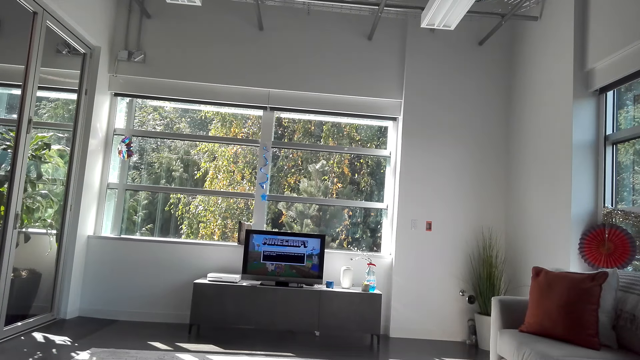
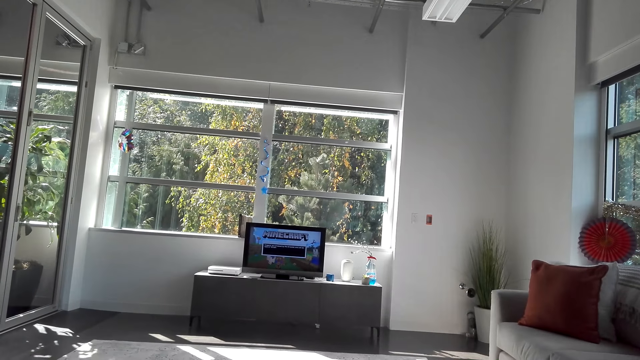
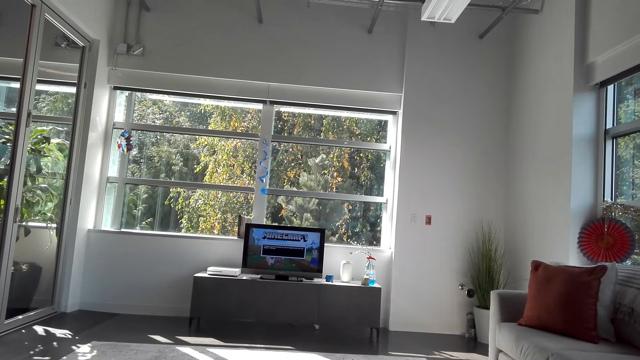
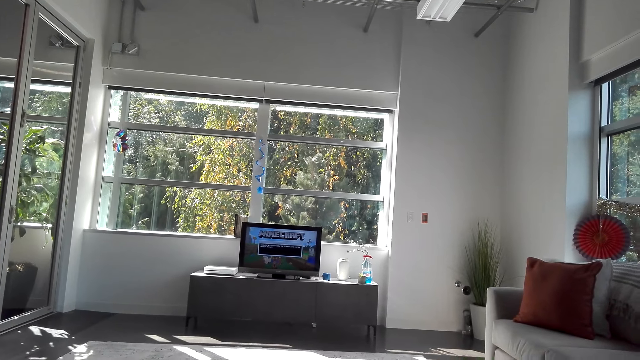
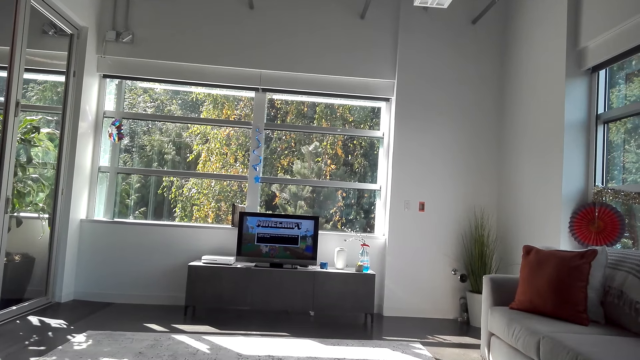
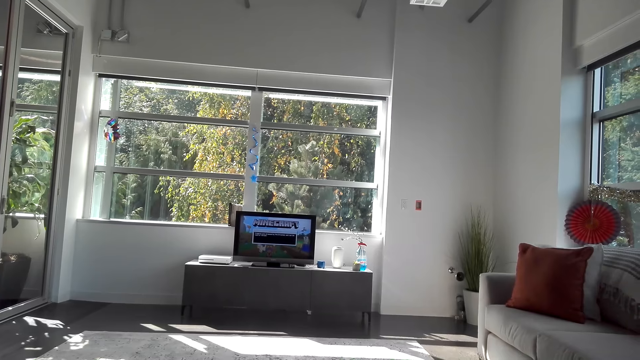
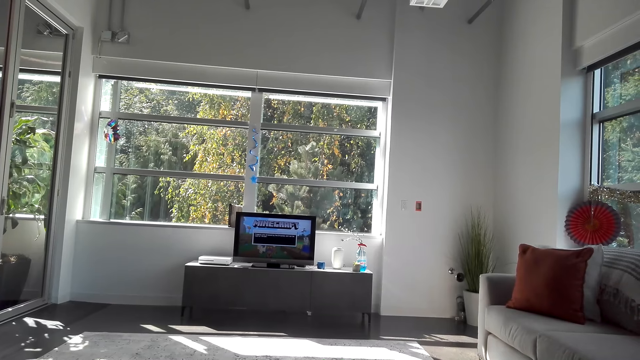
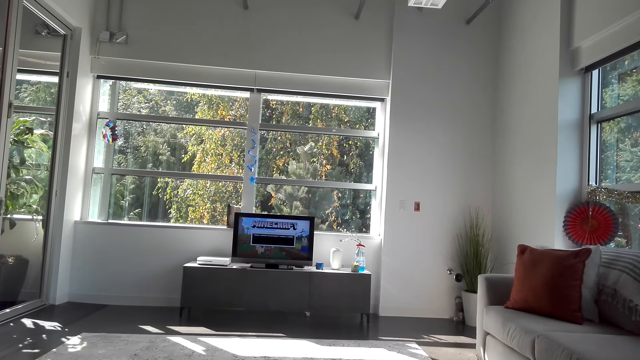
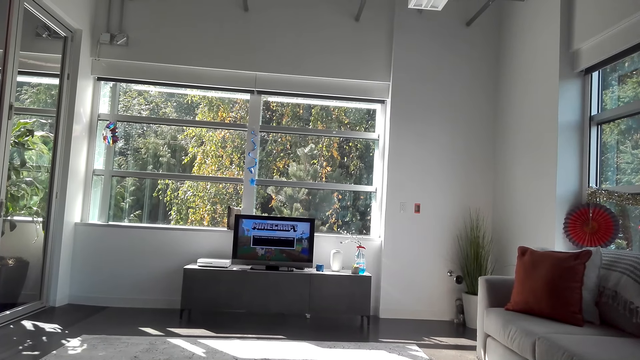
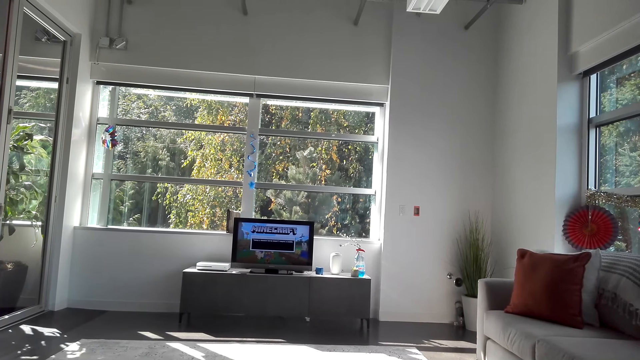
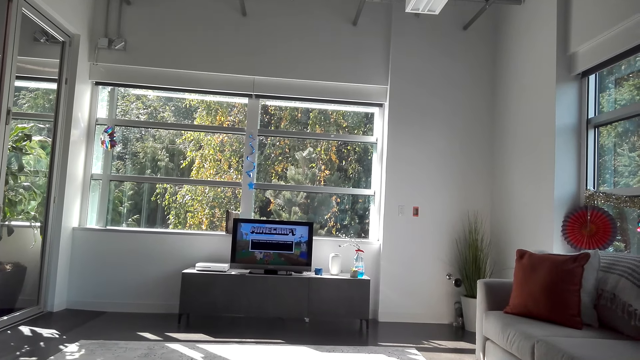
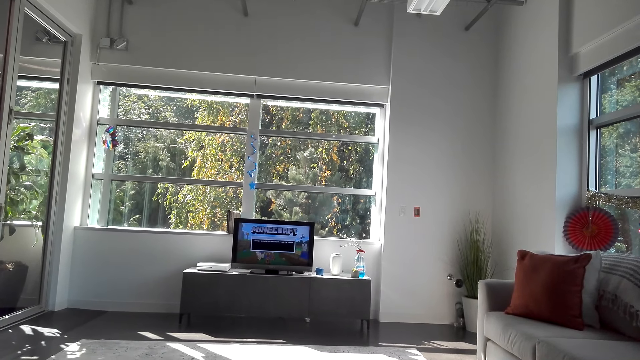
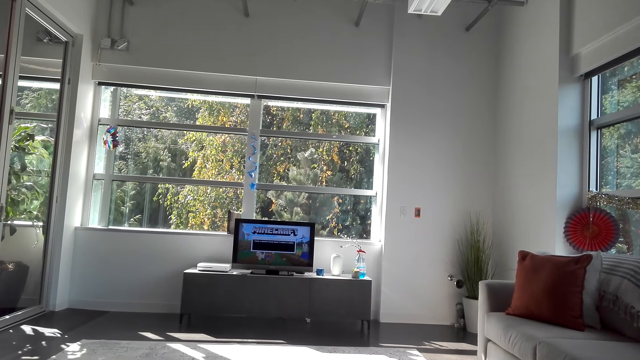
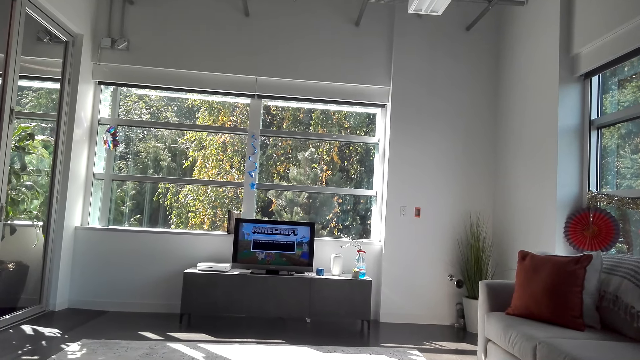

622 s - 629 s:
The camera wearer looks at the TV.

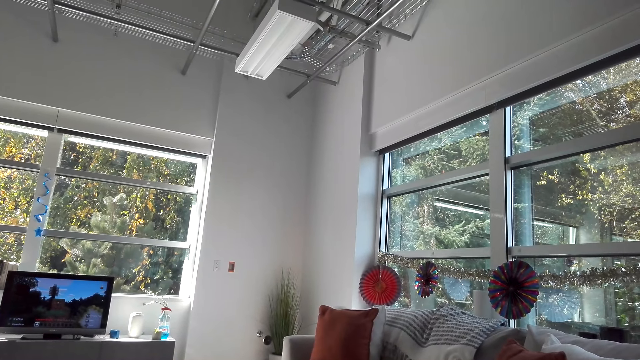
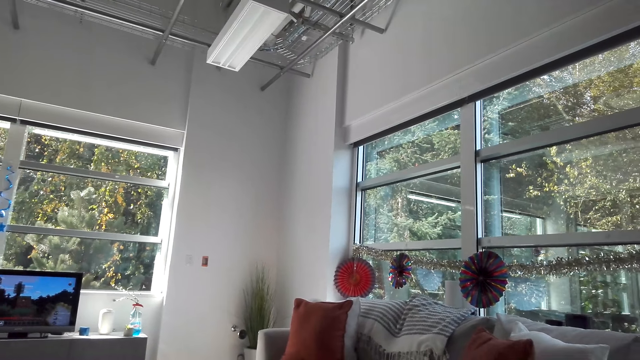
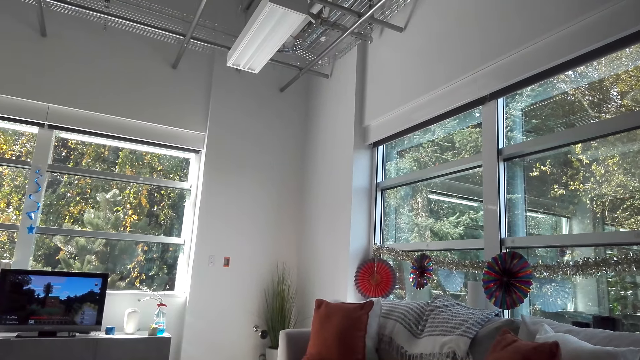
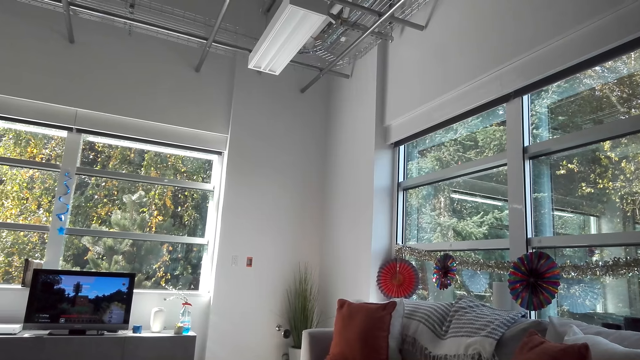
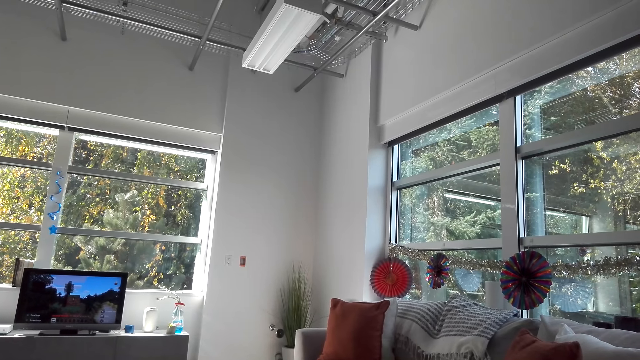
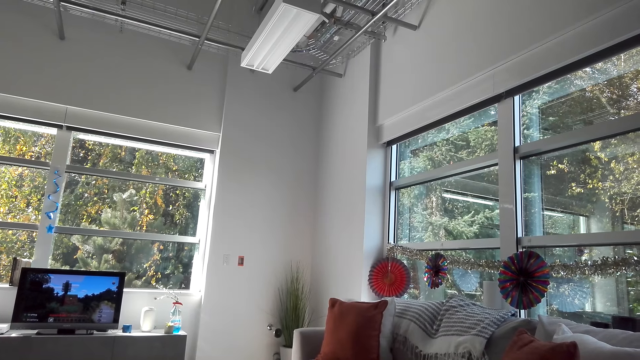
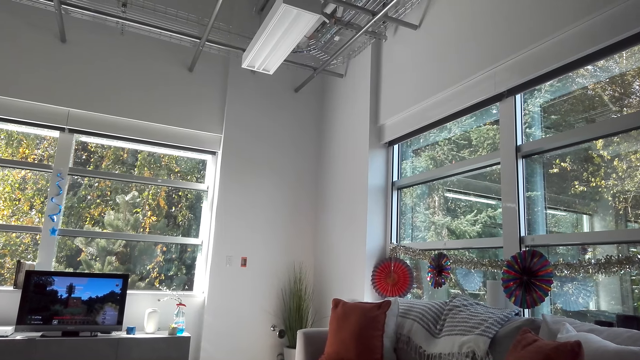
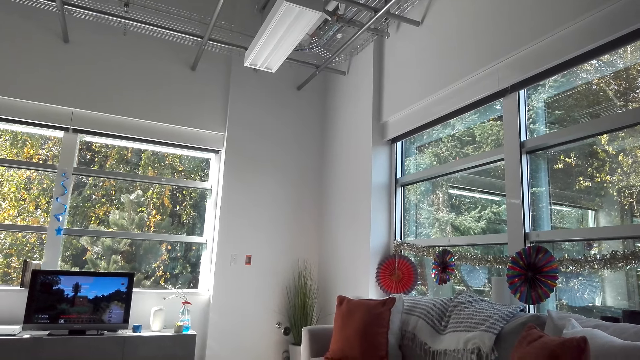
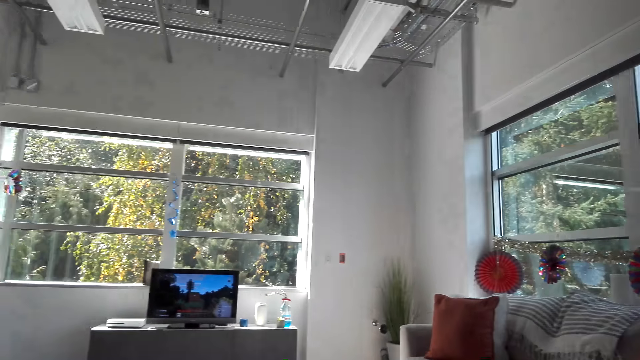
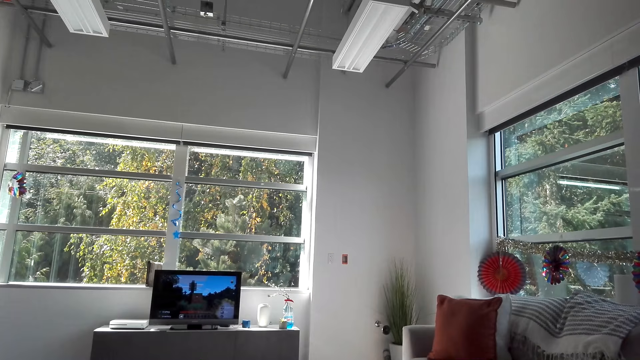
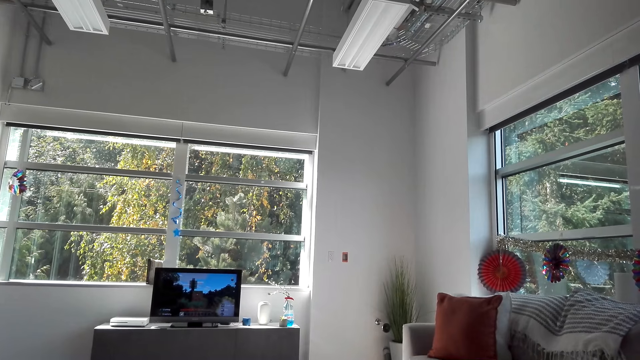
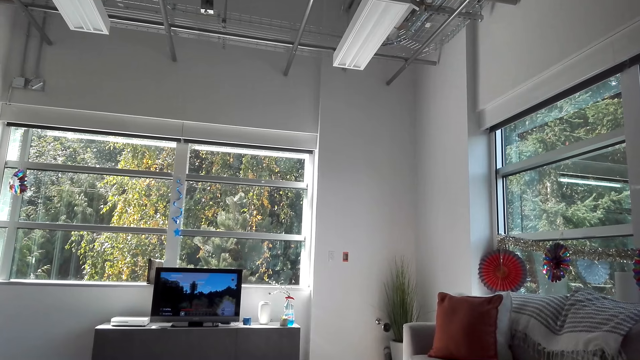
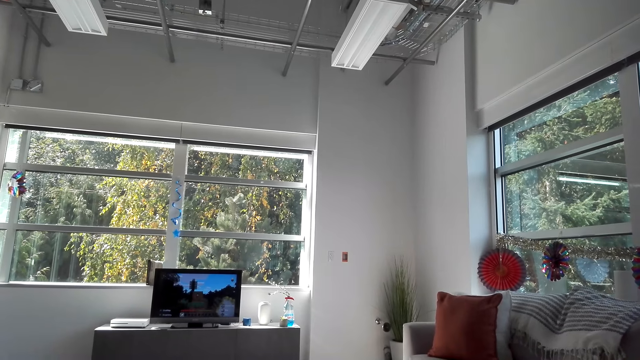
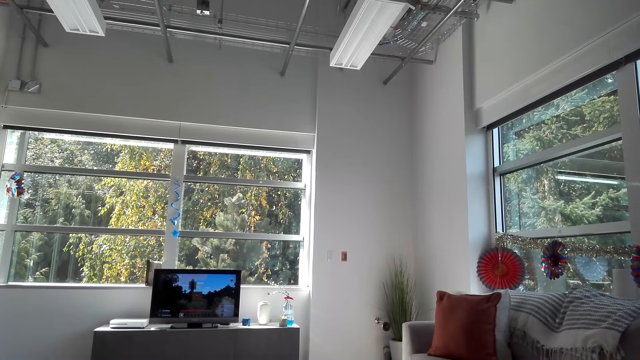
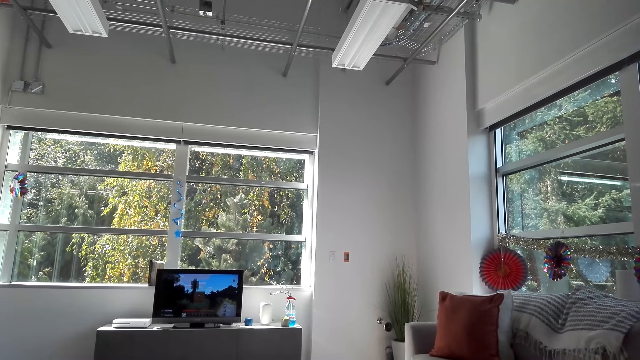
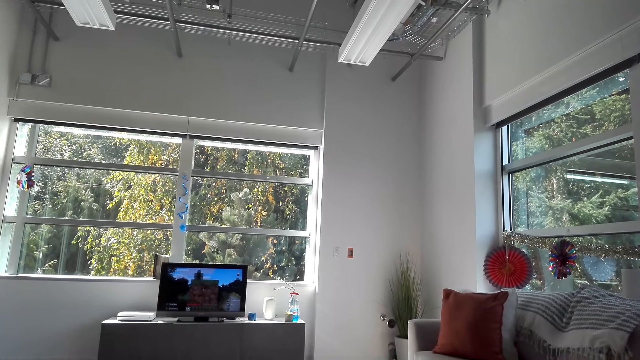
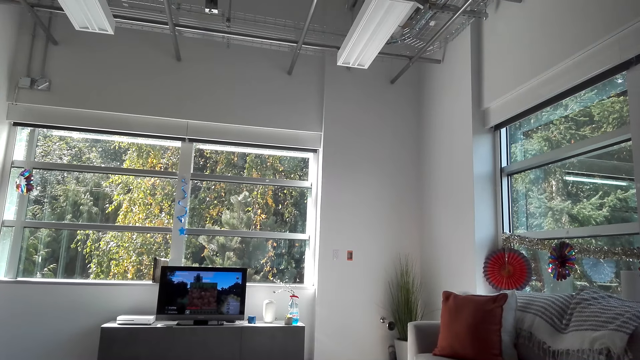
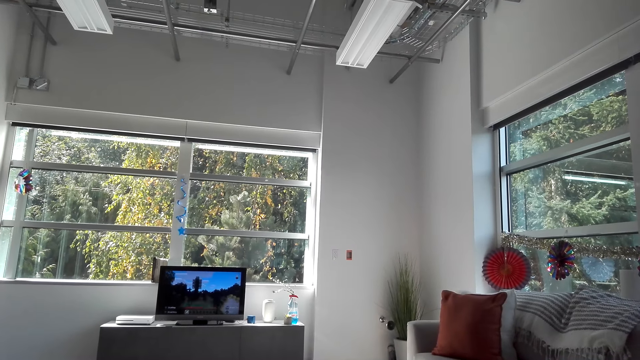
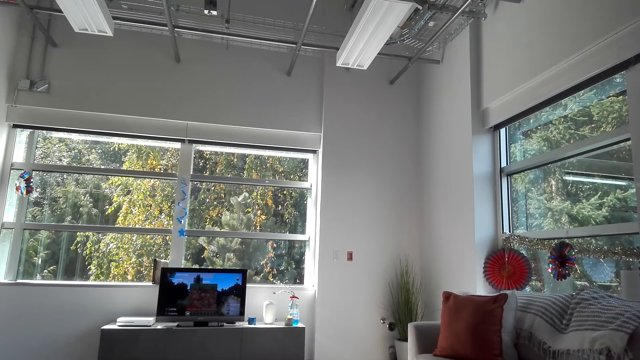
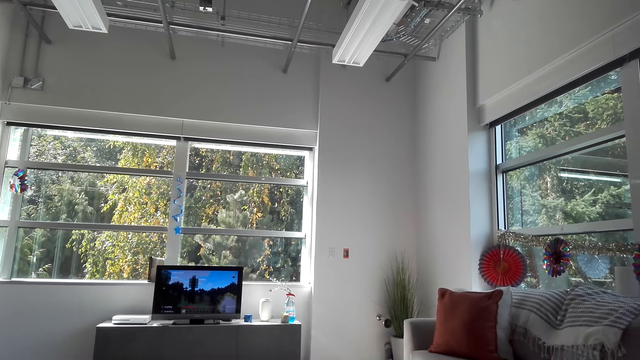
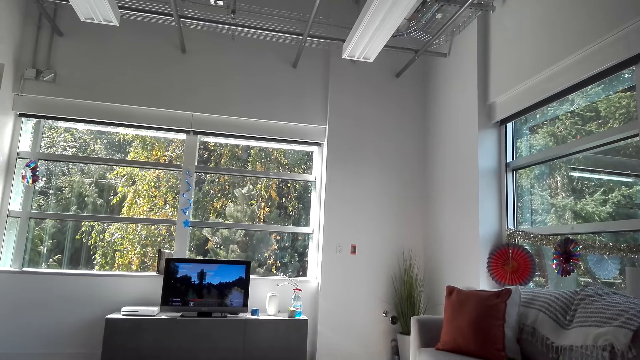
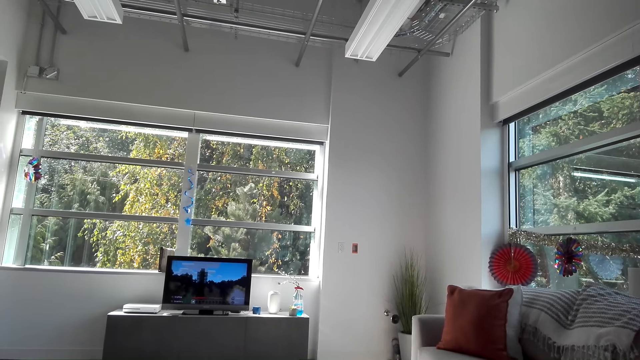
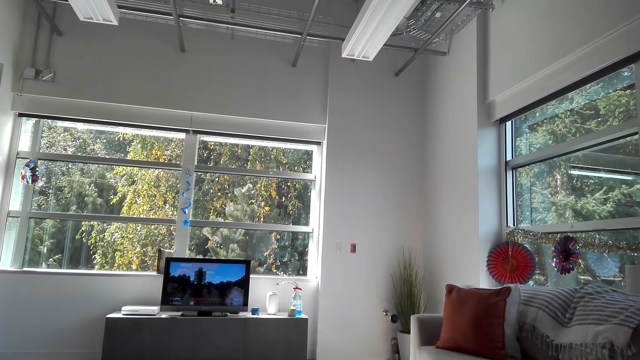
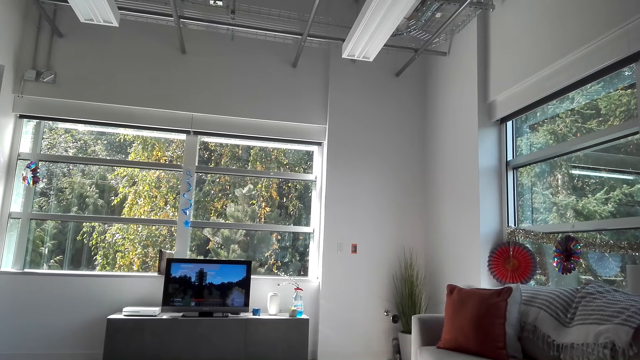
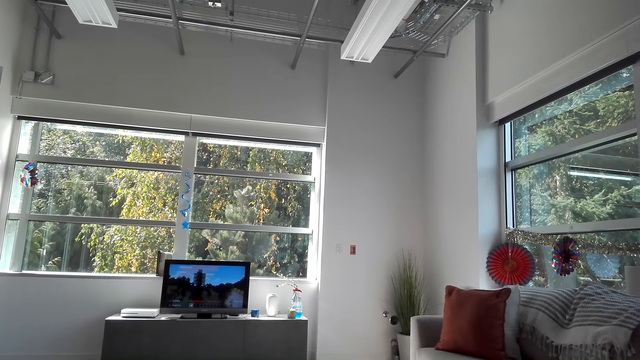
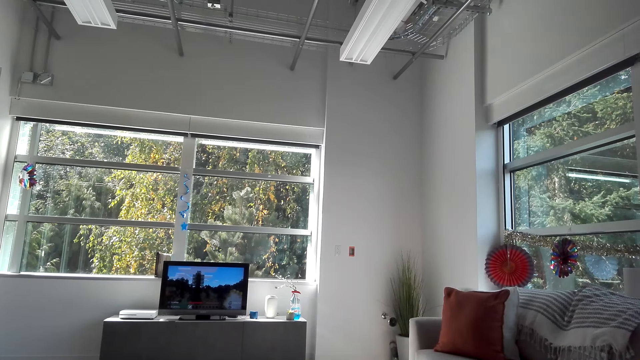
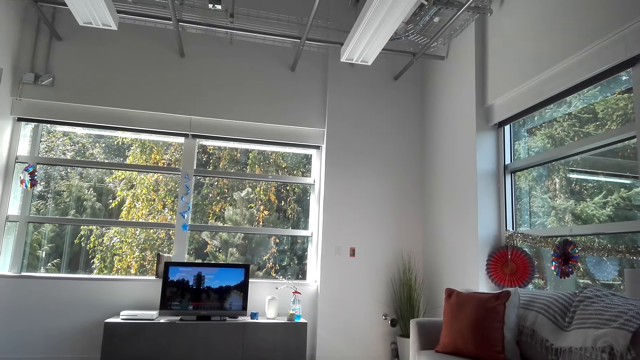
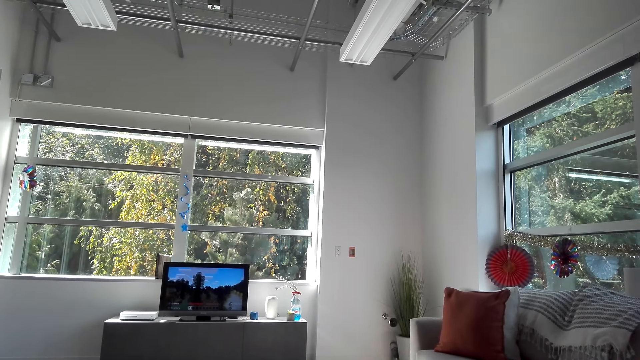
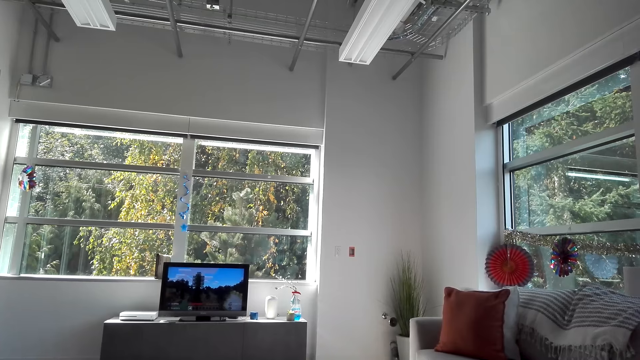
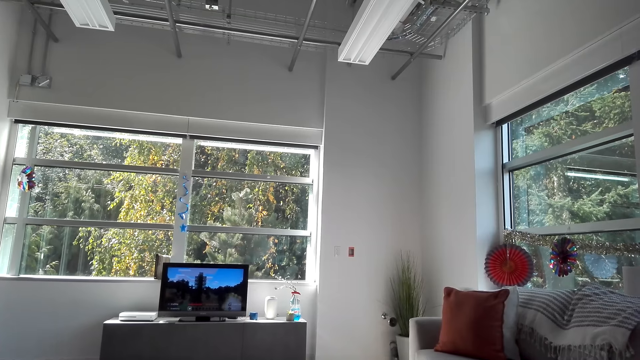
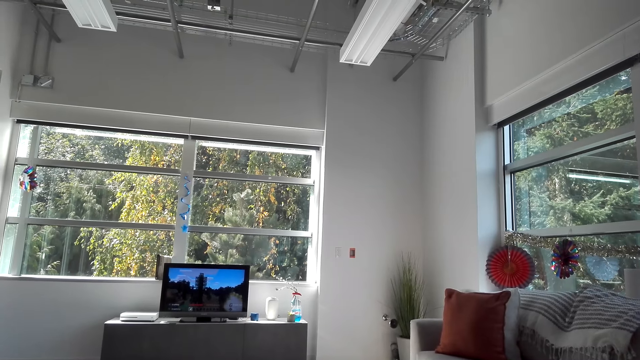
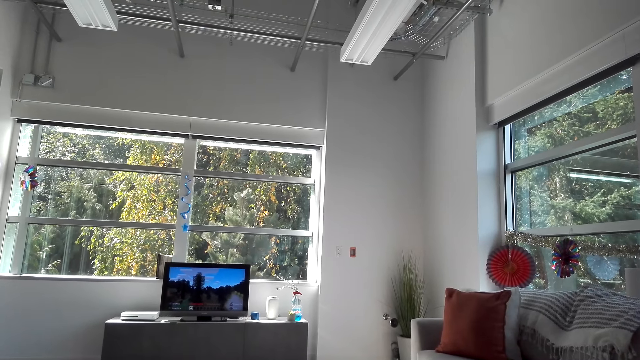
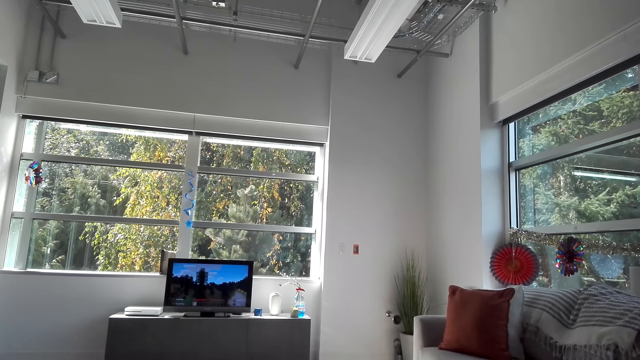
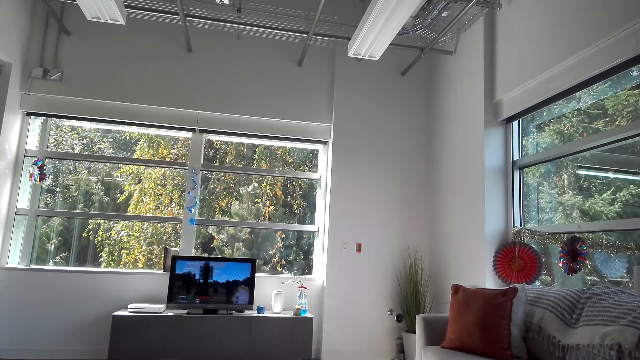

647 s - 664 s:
The camera wearer looks around. They scroll the TV.
